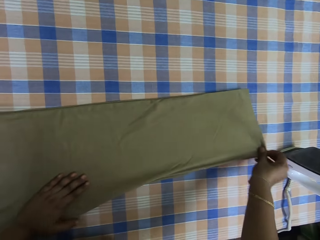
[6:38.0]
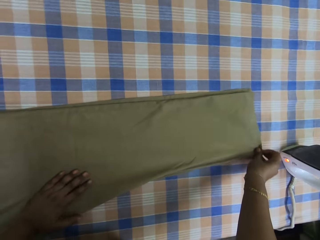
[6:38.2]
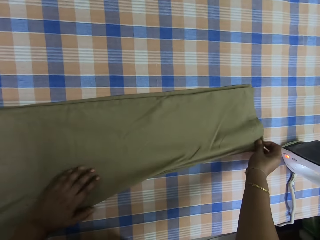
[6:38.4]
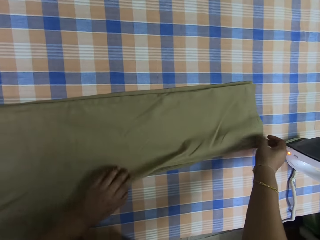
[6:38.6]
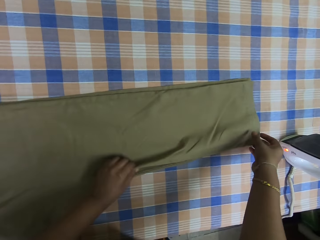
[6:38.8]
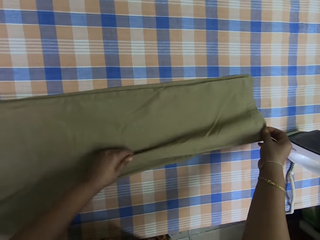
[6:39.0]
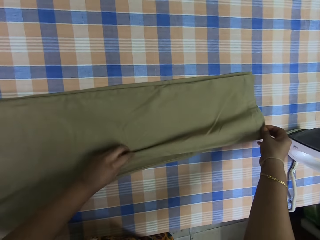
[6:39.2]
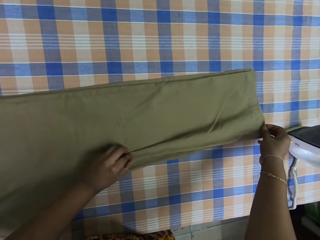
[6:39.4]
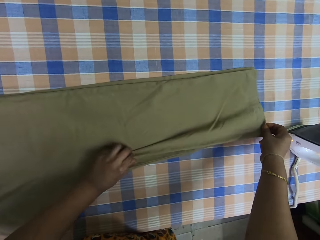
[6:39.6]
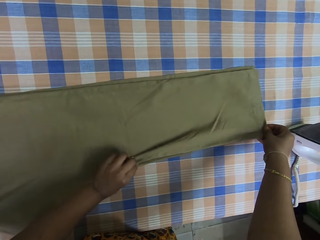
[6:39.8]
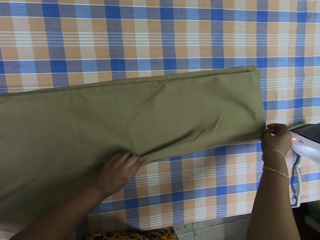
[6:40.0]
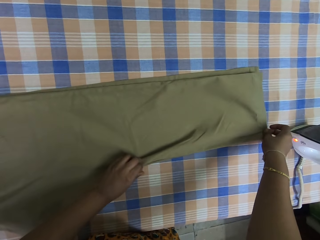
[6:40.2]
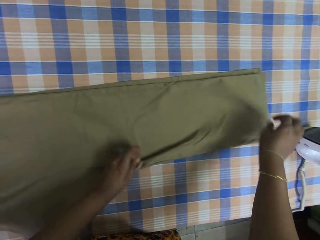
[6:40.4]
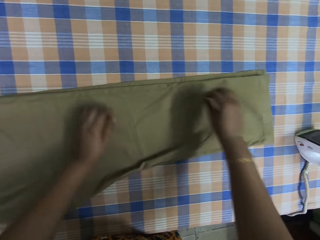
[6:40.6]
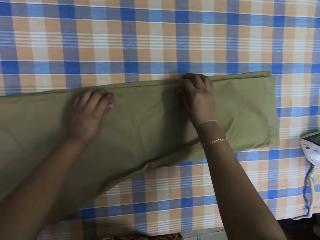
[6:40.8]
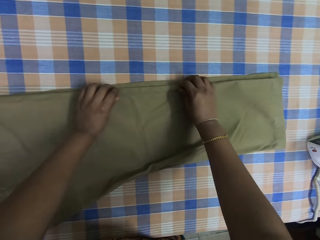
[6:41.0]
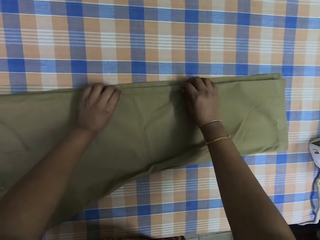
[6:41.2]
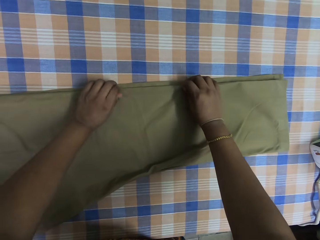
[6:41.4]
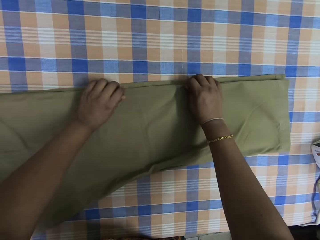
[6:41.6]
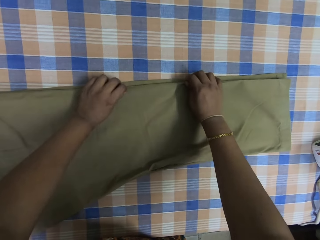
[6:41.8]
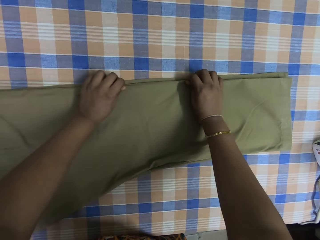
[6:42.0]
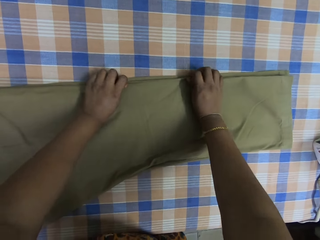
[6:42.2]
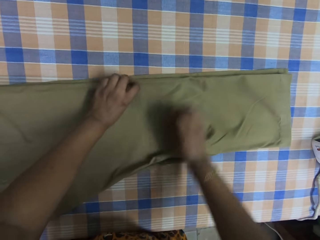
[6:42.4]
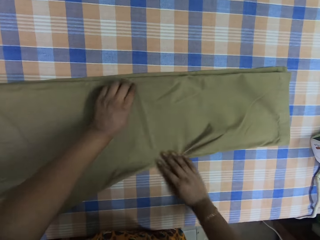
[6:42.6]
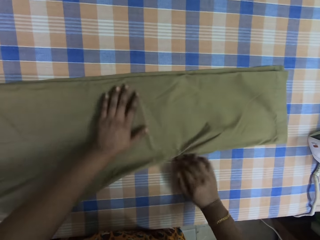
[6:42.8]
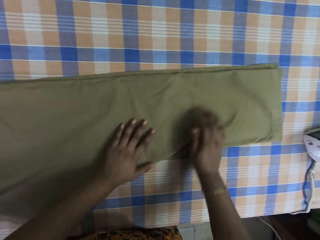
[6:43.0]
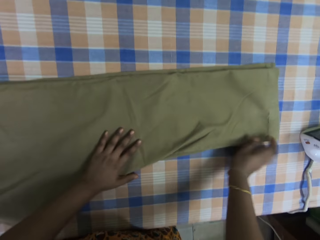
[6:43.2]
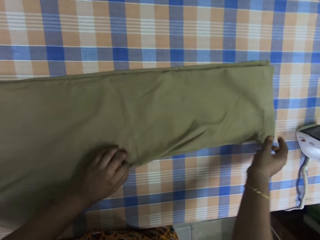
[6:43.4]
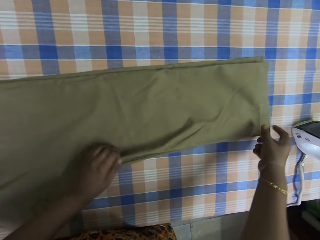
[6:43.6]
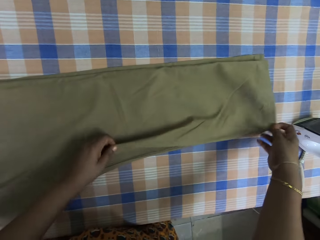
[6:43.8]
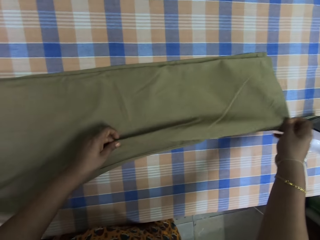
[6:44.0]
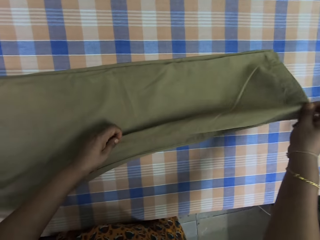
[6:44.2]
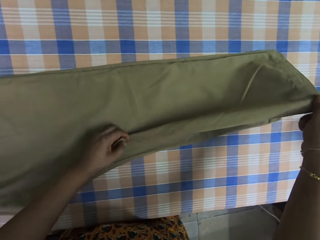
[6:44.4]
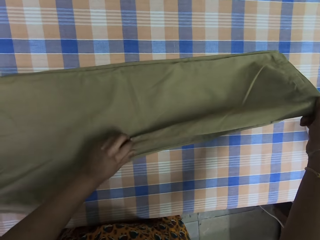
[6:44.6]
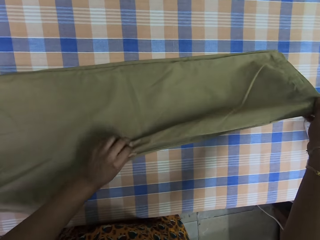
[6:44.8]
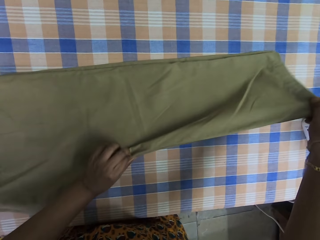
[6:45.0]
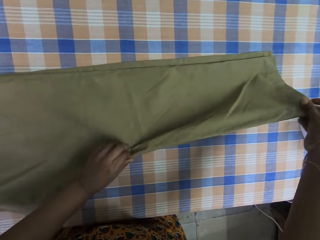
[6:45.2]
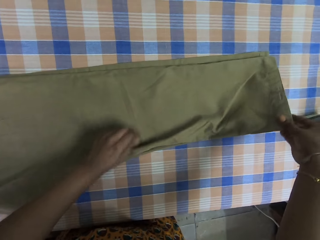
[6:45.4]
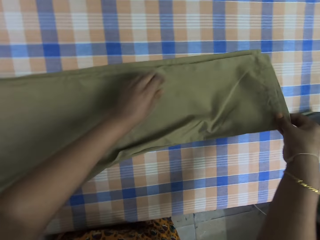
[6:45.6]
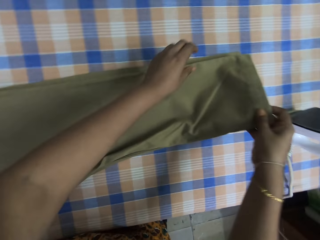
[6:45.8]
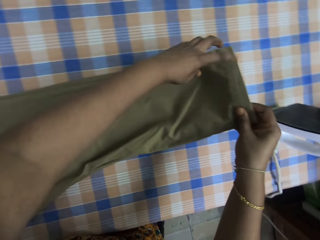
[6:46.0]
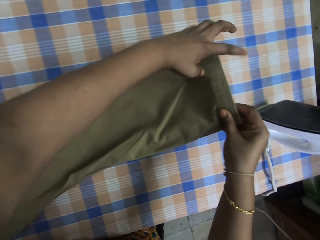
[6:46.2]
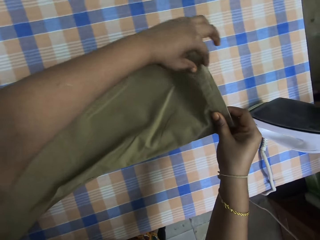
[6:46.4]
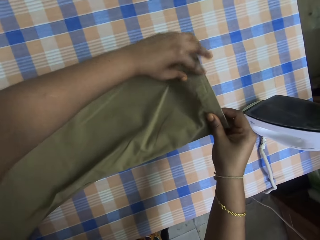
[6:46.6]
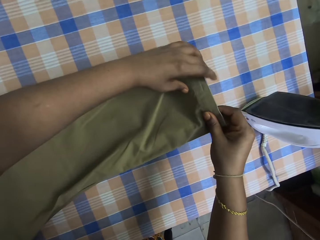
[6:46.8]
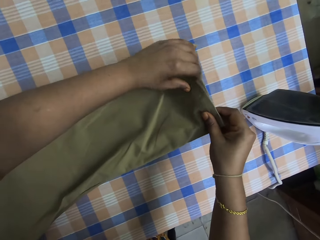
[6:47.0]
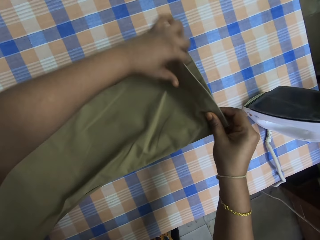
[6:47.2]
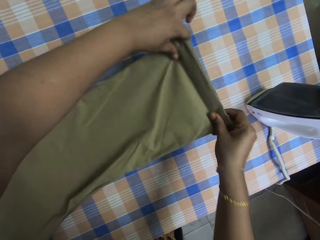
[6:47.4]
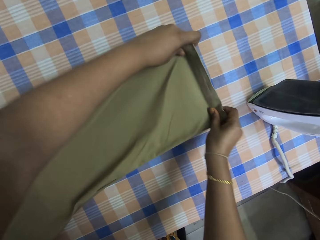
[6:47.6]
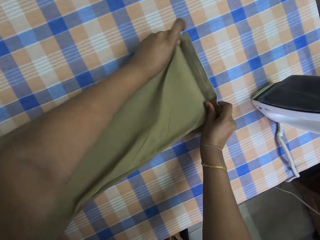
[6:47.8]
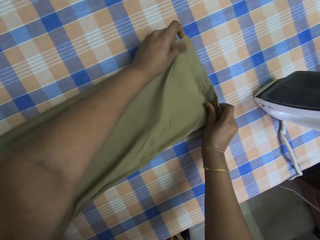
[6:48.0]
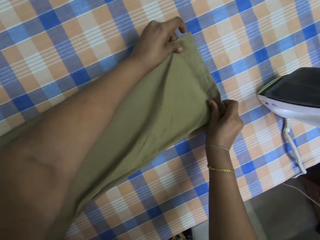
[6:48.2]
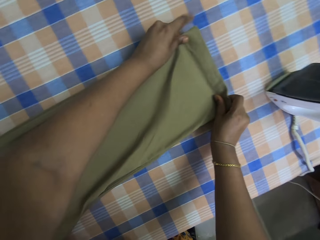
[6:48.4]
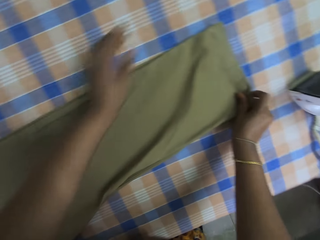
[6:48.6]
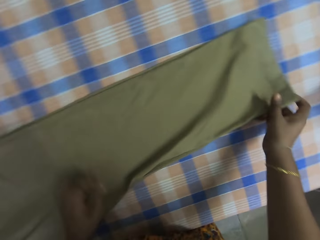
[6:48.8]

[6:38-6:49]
The camera wearer adjusts the trouser. They straighten the trouser.

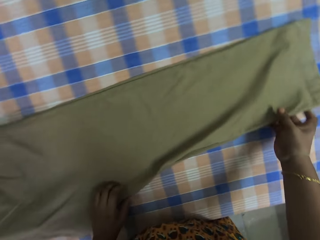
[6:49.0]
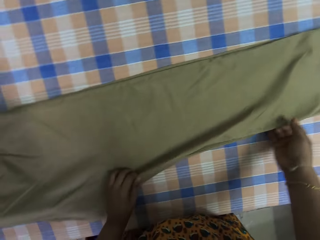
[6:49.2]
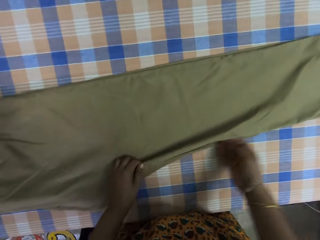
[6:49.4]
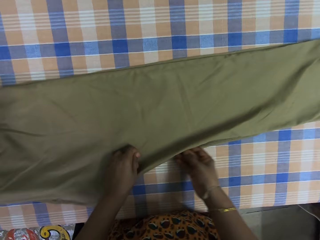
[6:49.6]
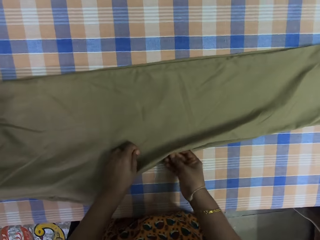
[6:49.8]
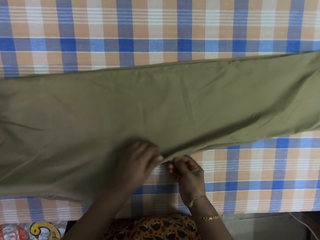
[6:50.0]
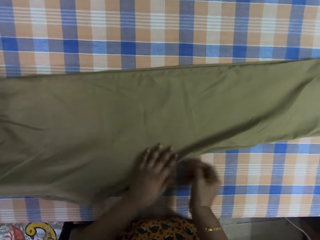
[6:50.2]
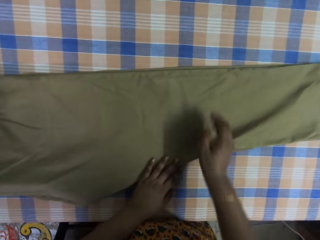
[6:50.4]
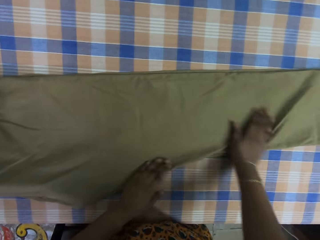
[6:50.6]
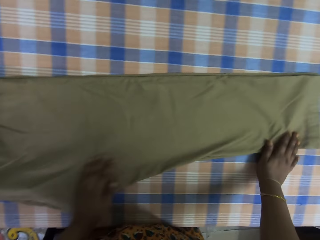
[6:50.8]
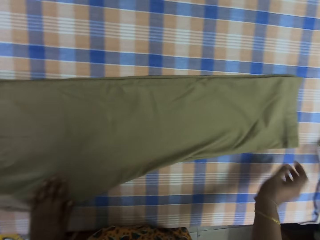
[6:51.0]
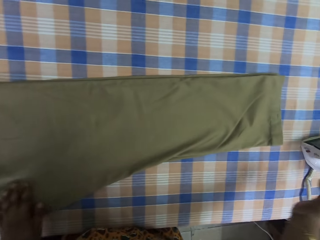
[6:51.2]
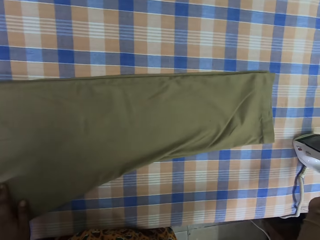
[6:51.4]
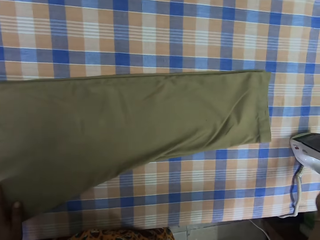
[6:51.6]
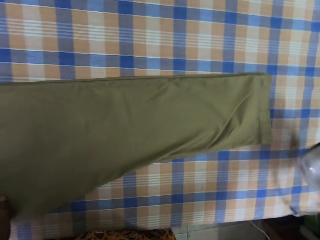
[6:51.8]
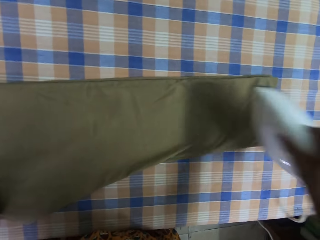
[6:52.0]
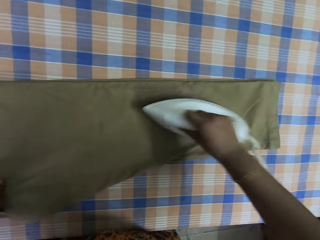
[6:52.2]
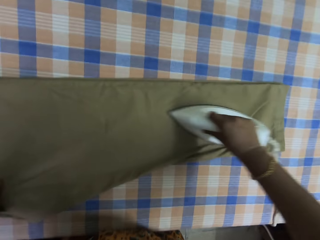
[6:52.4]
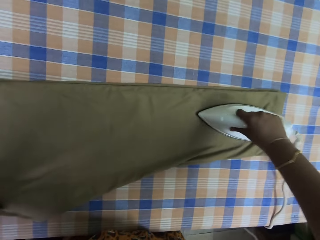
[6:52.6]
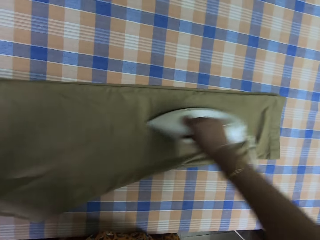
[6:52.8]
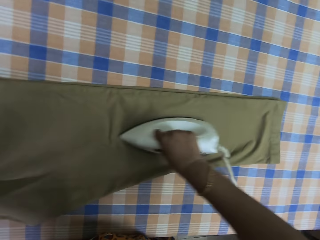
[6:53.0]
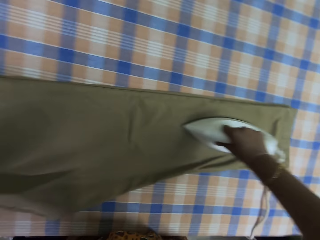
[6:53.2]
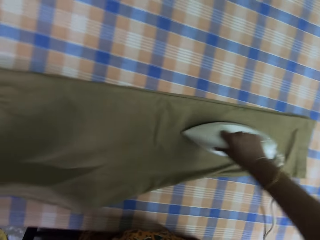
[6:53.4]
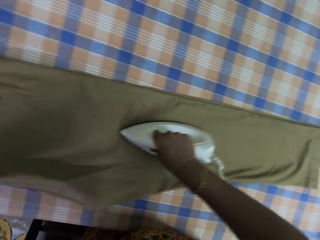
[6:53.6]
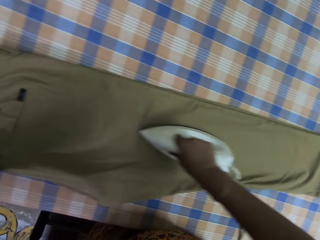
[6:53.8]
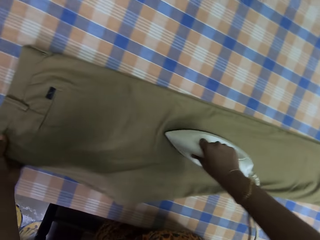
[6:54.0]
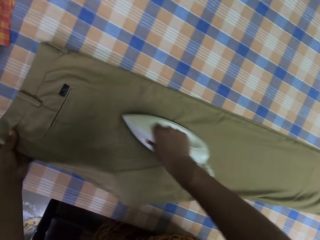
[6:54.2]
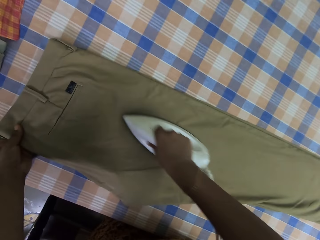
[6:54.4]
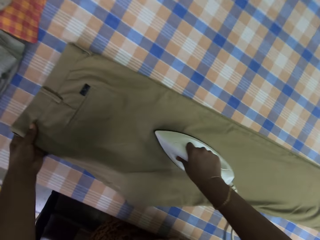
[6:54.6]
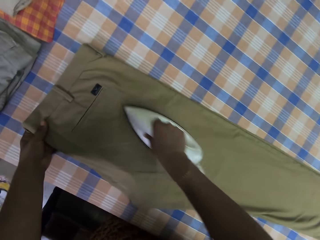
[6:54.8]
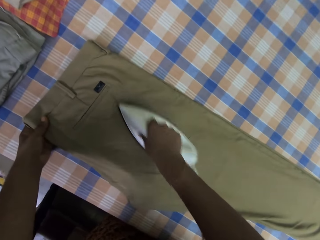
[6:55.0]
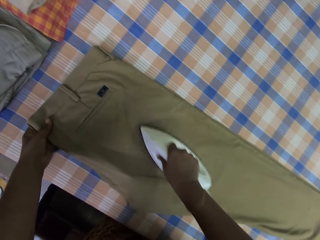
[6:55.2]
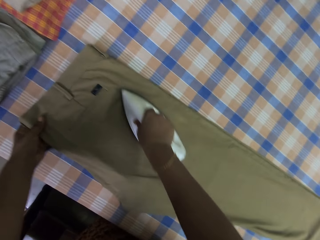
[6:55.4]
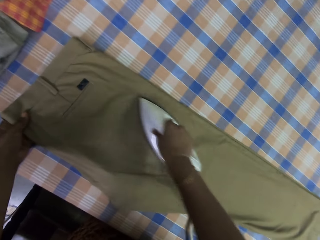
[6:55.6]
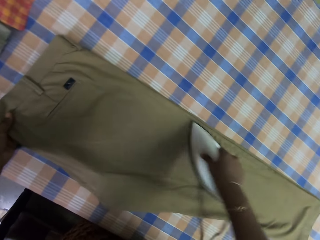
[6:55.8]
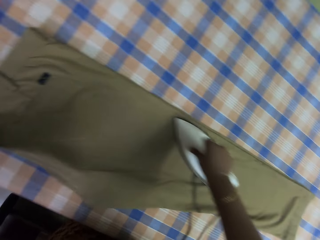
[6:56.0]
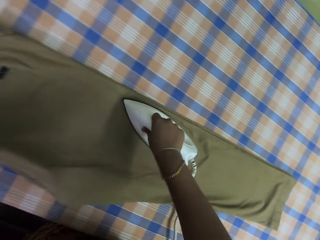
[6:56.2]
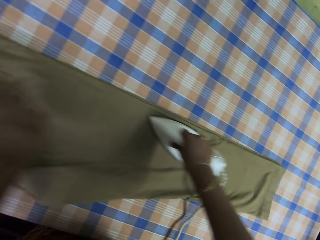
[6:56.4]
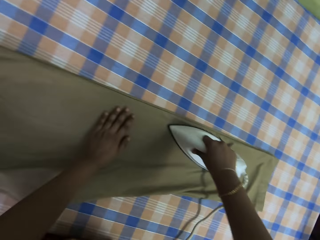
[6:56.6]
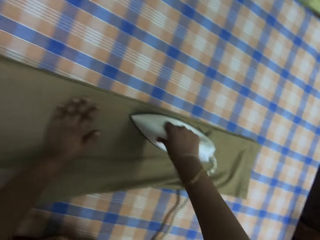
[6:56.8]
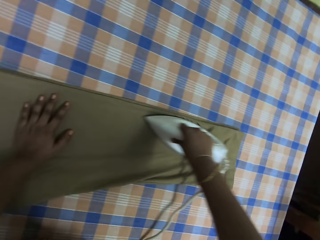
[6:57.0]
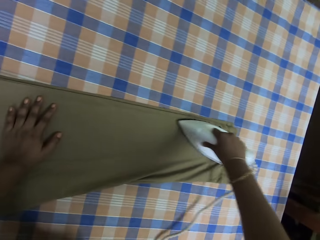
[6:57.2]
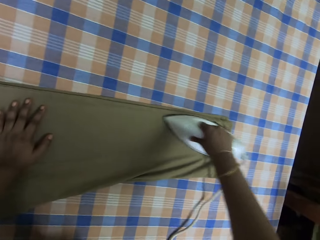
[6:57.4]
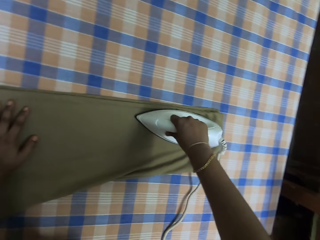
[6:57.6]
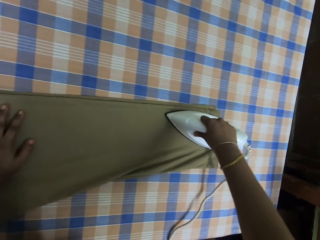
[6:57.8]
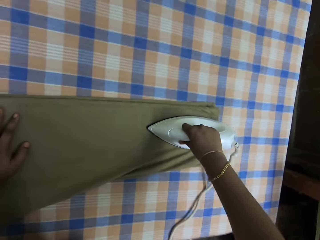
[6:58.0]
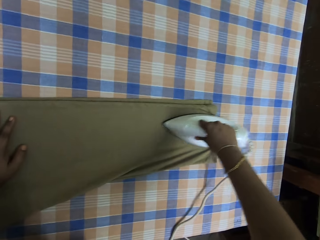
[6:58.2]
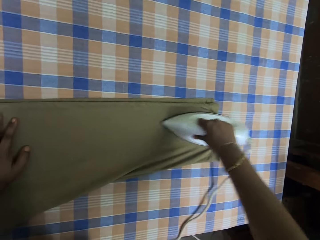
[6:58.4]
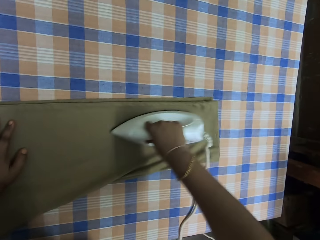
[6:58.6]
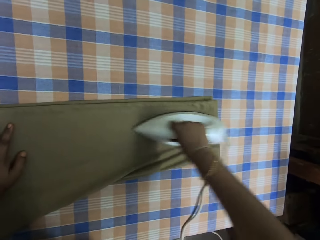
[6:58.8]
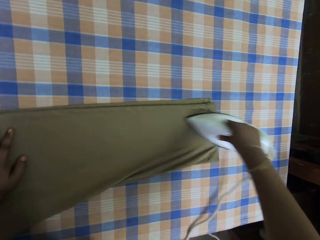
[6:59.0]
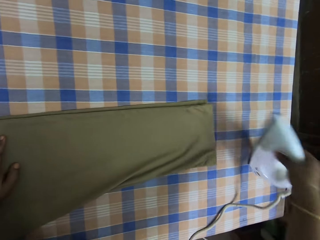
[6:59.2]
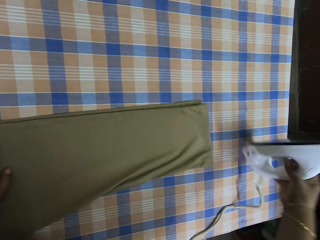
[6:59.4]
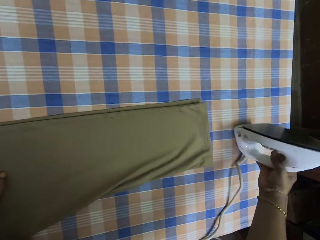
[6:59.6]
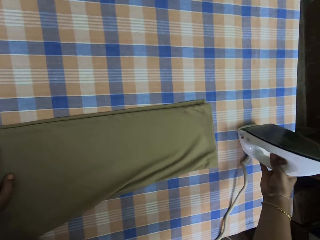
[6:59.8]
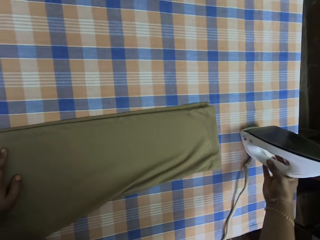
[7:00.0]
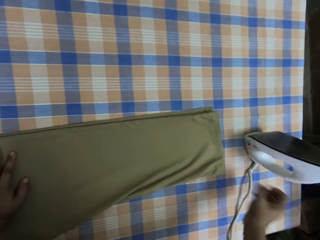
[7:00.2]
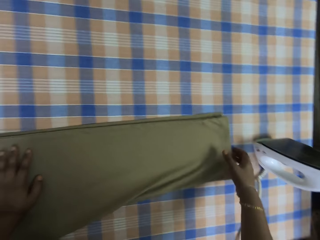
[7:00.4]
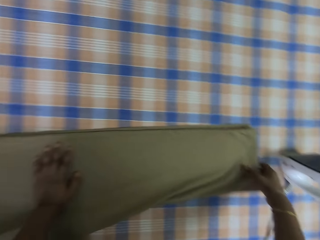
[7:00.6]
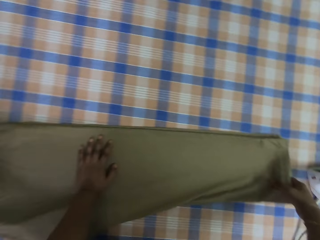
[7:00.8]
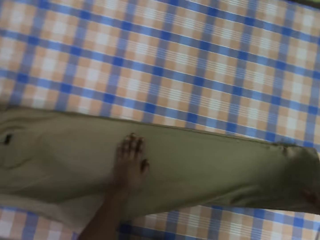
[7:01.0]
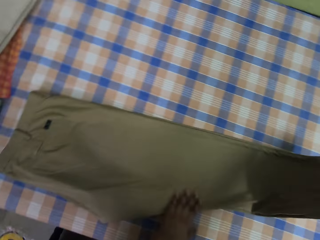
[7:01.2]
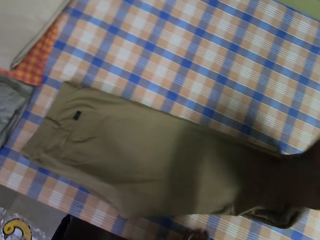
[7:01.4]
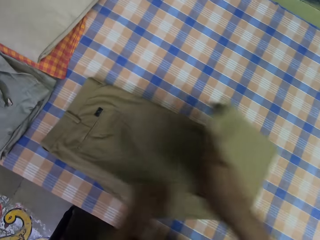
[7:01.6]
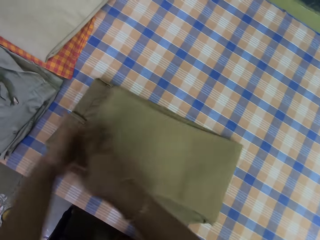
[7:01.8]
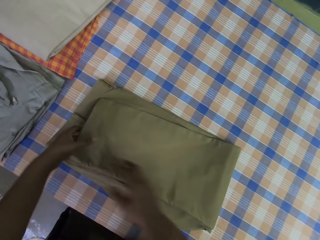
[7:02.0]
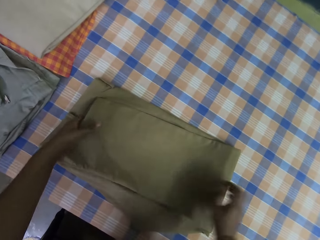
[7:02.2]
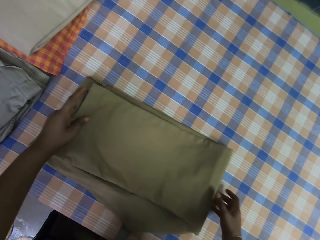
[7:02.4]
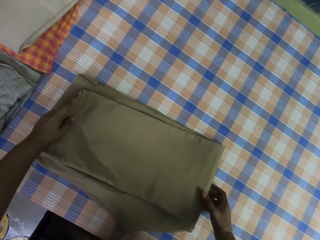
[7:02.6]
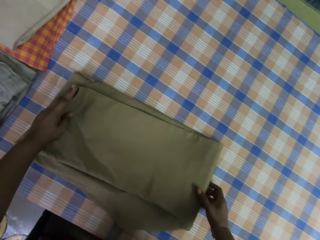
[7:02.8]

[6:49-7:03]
The camera wearer holds the iron box. They pick up the iron. They iron the trouser. They touch the trouser. They put the iron box on the table. They fold the trouser.
